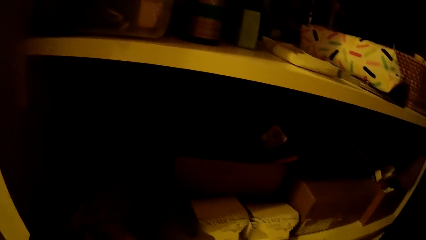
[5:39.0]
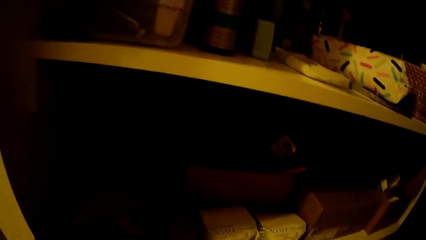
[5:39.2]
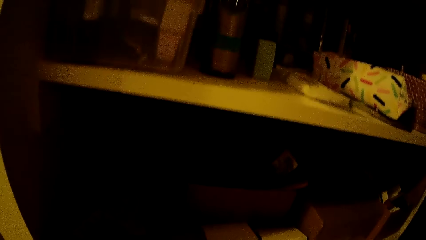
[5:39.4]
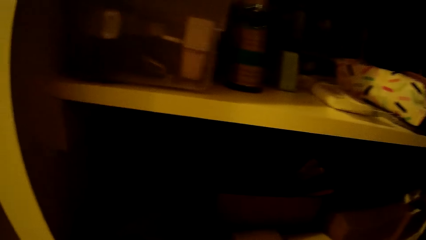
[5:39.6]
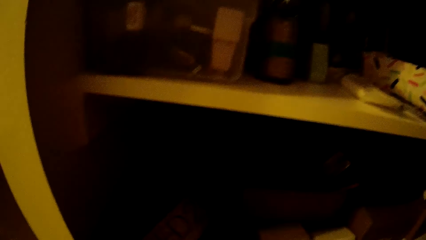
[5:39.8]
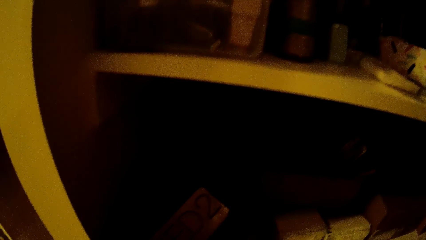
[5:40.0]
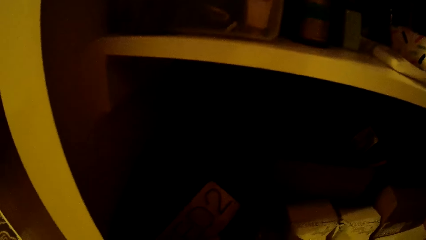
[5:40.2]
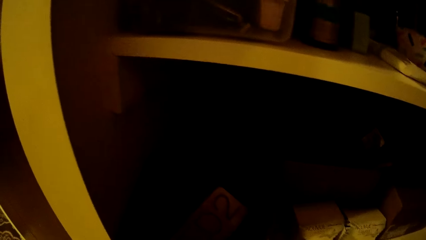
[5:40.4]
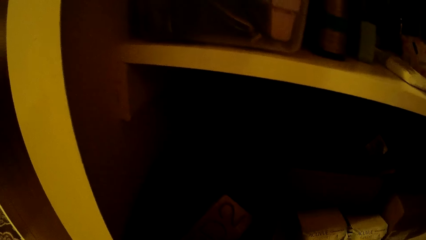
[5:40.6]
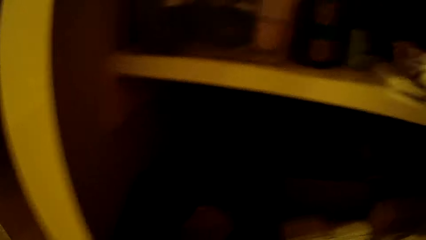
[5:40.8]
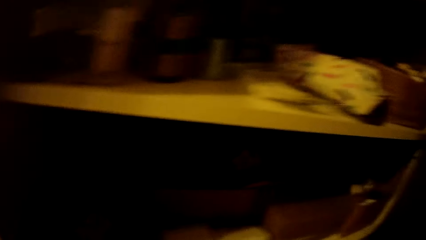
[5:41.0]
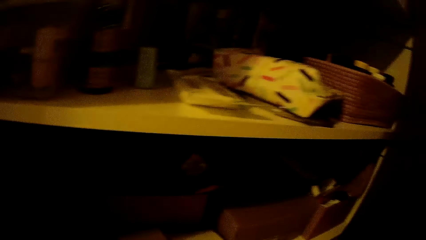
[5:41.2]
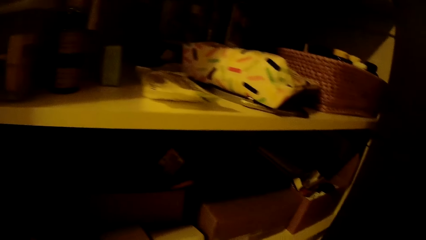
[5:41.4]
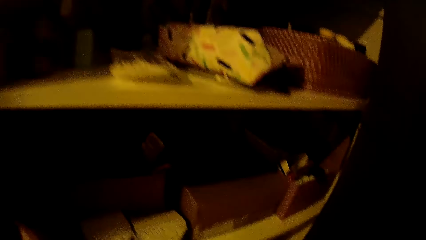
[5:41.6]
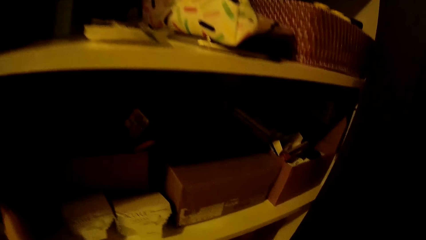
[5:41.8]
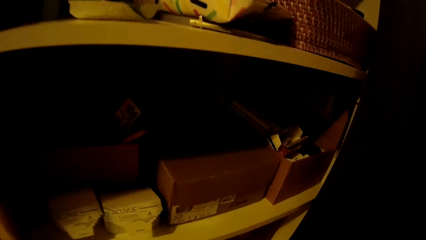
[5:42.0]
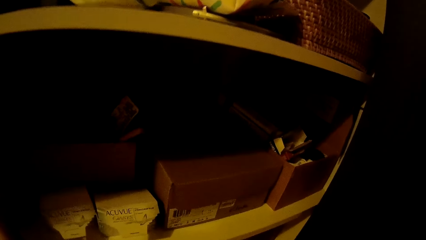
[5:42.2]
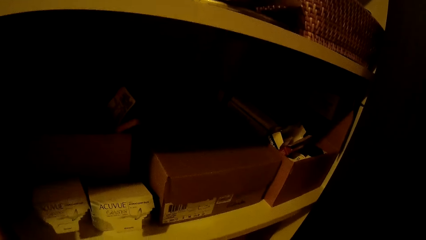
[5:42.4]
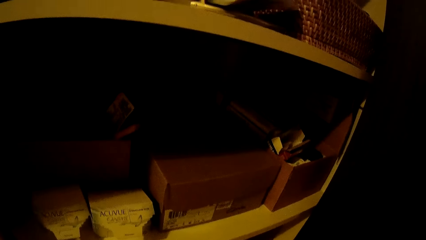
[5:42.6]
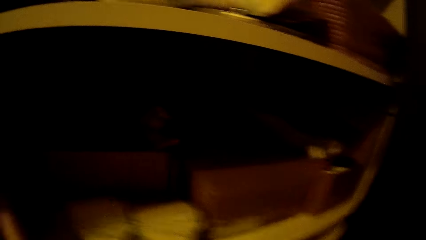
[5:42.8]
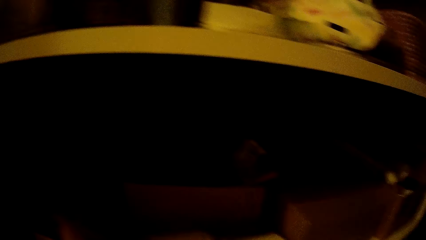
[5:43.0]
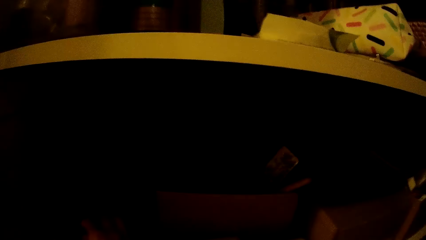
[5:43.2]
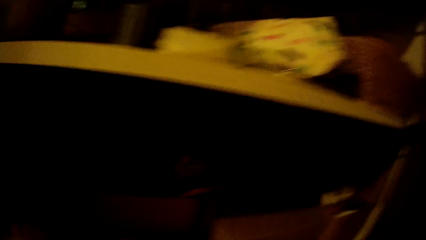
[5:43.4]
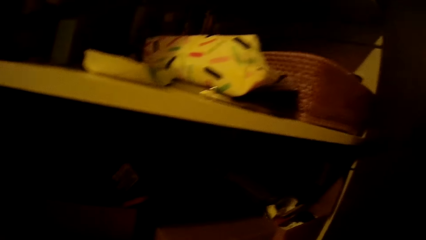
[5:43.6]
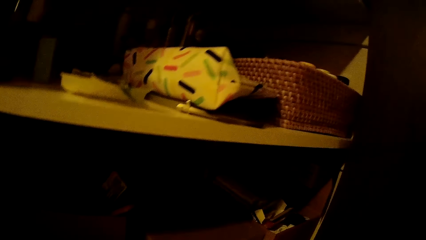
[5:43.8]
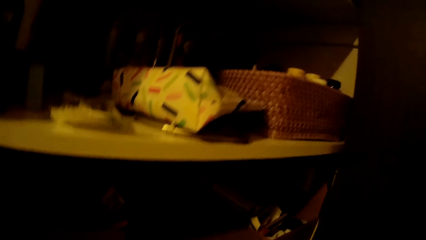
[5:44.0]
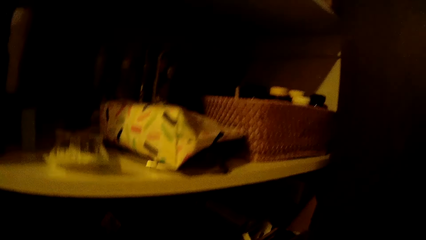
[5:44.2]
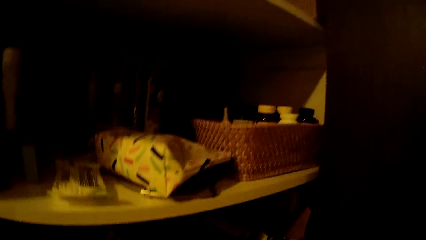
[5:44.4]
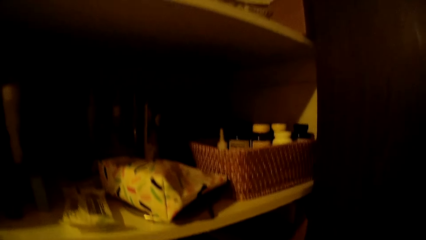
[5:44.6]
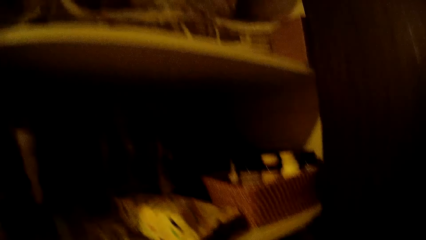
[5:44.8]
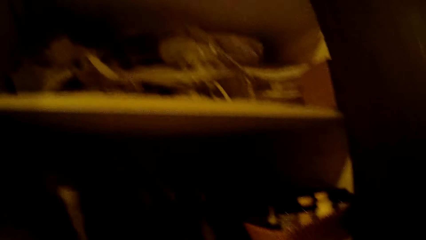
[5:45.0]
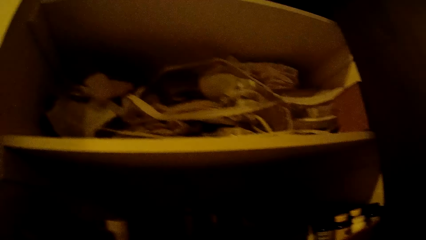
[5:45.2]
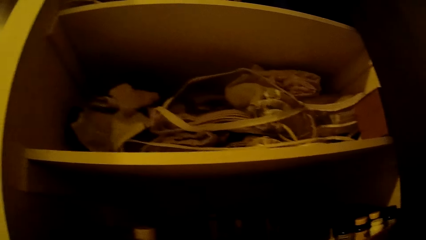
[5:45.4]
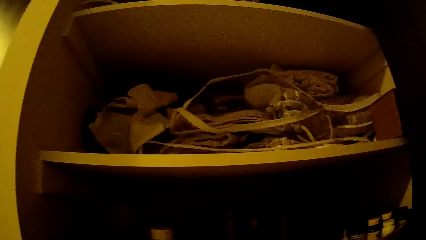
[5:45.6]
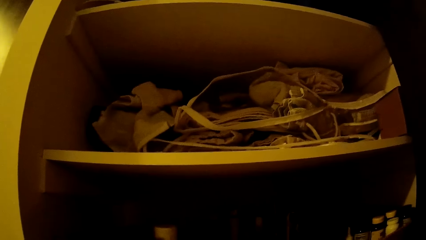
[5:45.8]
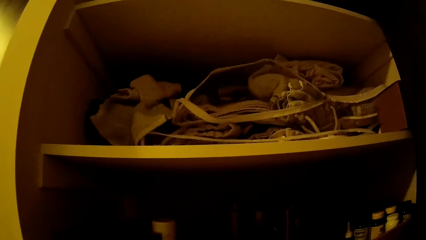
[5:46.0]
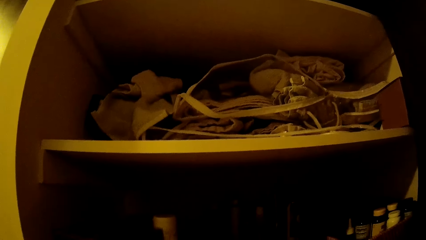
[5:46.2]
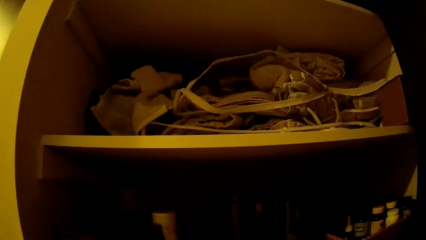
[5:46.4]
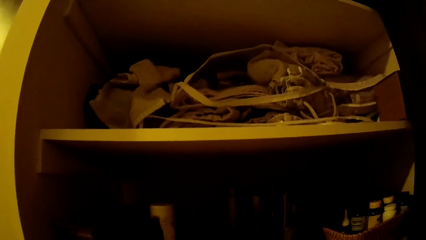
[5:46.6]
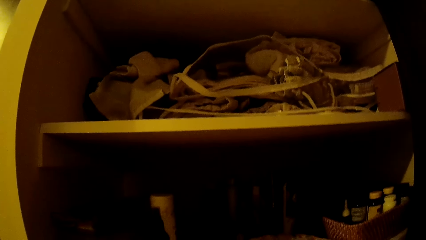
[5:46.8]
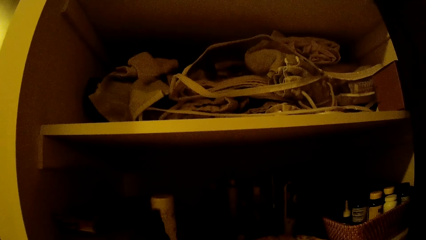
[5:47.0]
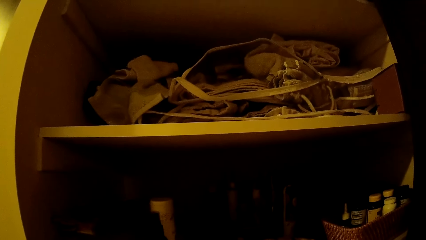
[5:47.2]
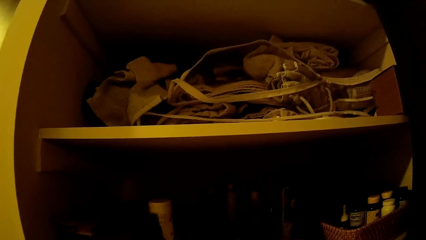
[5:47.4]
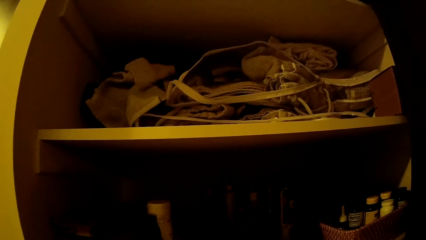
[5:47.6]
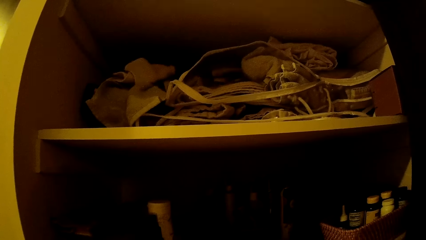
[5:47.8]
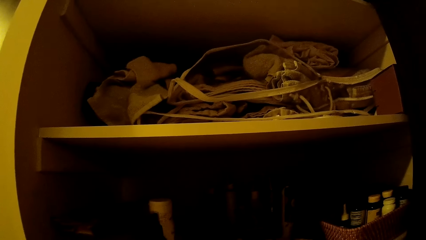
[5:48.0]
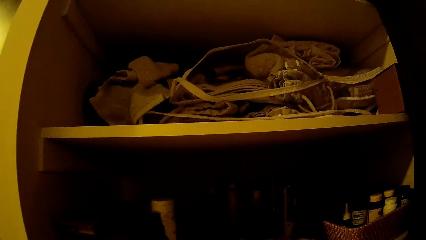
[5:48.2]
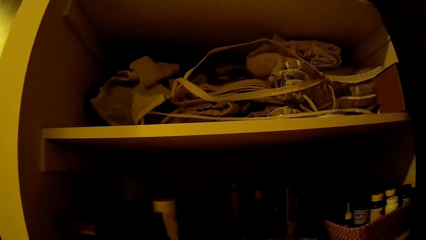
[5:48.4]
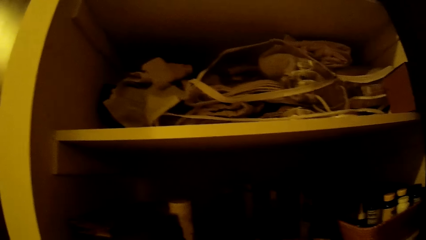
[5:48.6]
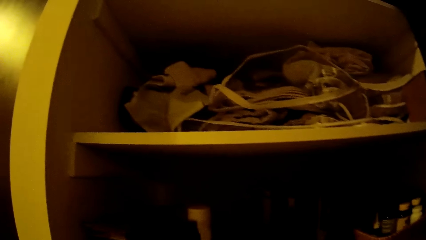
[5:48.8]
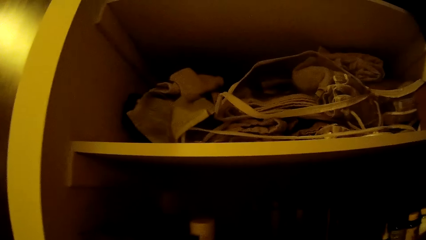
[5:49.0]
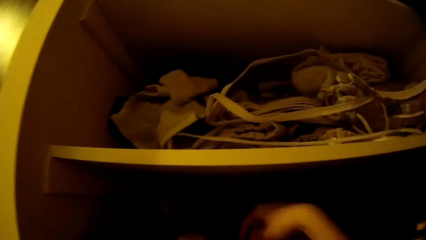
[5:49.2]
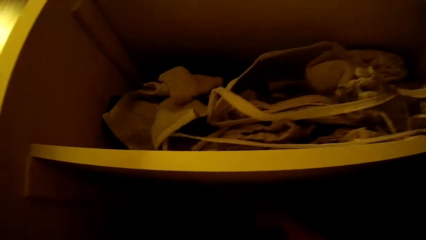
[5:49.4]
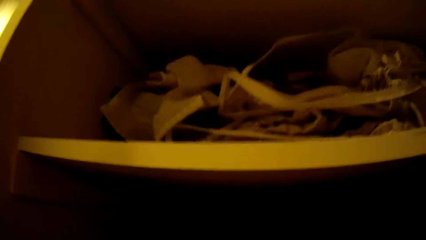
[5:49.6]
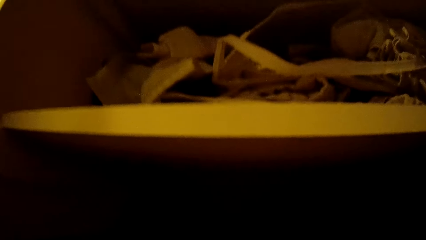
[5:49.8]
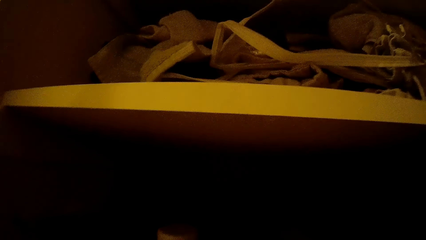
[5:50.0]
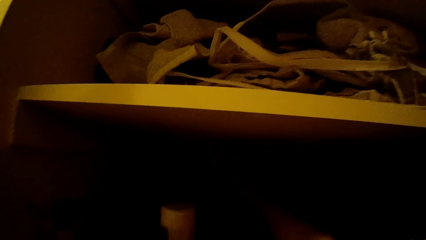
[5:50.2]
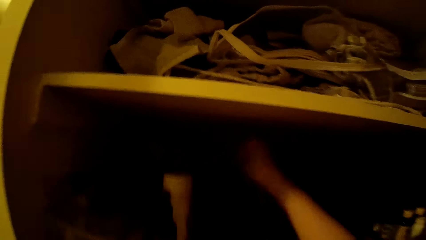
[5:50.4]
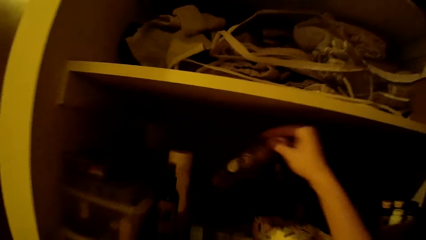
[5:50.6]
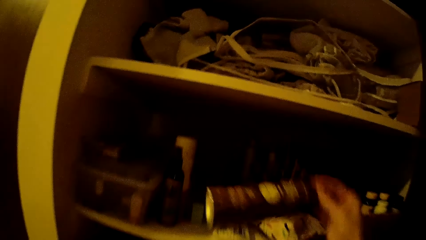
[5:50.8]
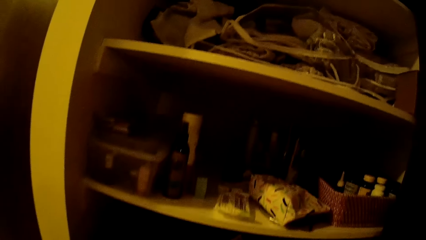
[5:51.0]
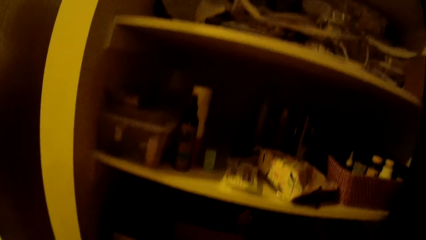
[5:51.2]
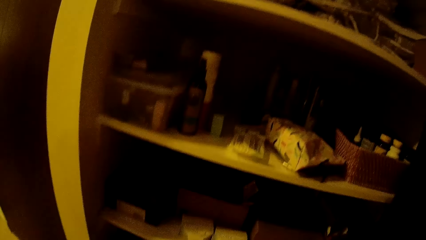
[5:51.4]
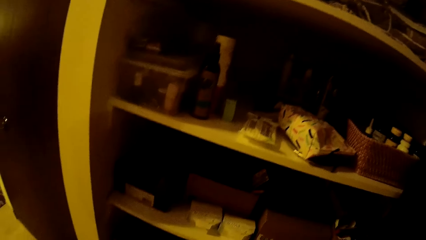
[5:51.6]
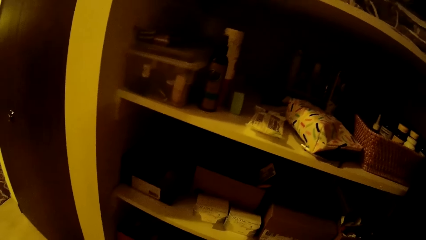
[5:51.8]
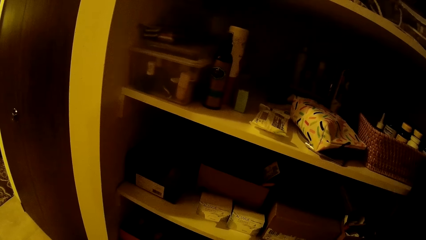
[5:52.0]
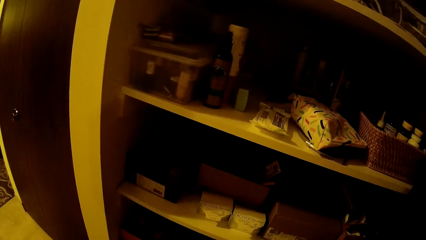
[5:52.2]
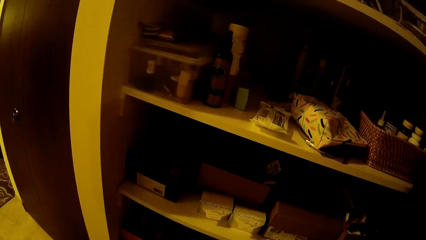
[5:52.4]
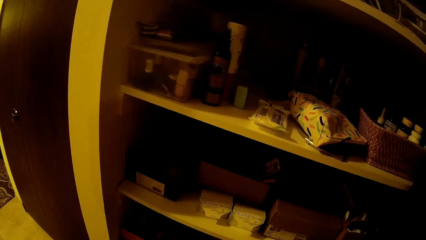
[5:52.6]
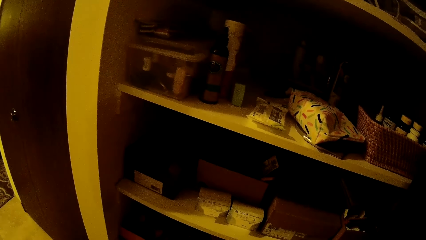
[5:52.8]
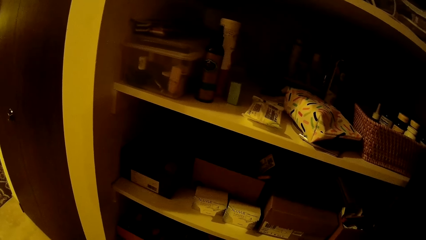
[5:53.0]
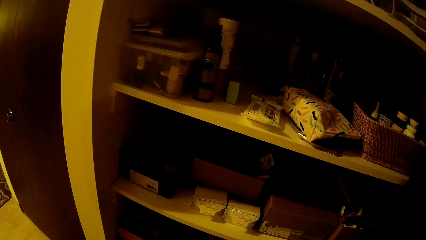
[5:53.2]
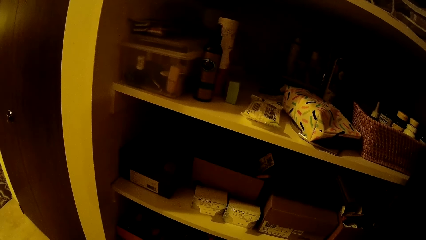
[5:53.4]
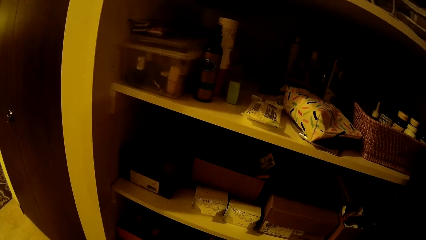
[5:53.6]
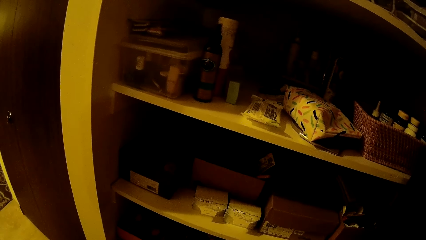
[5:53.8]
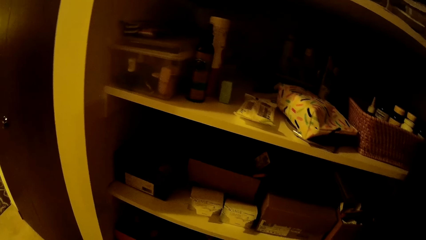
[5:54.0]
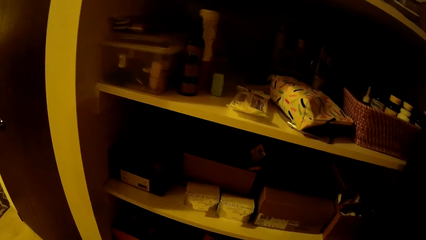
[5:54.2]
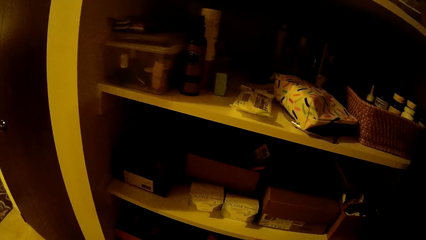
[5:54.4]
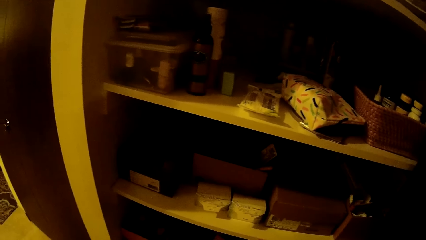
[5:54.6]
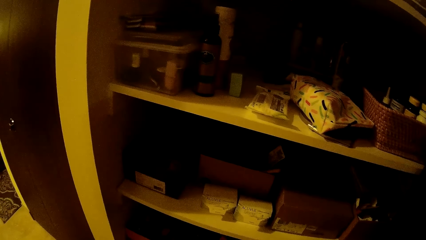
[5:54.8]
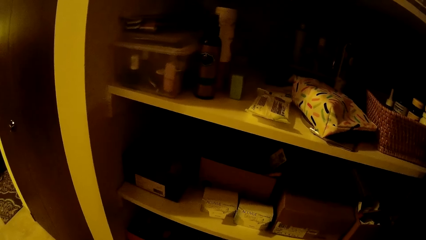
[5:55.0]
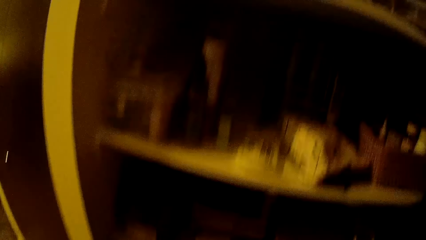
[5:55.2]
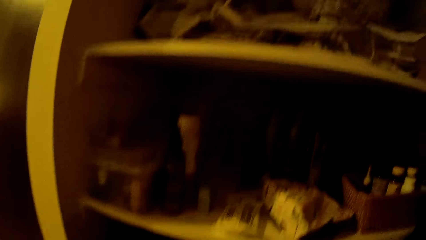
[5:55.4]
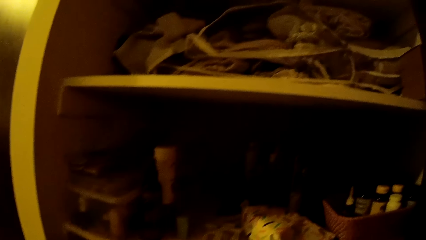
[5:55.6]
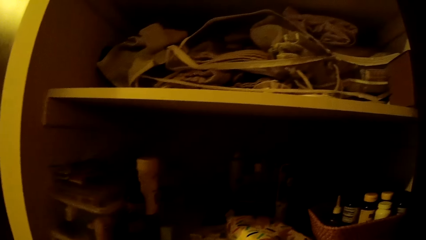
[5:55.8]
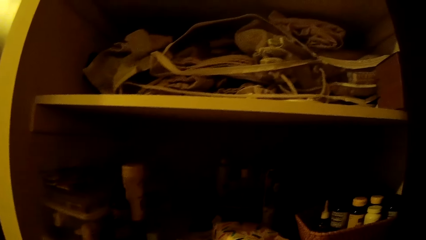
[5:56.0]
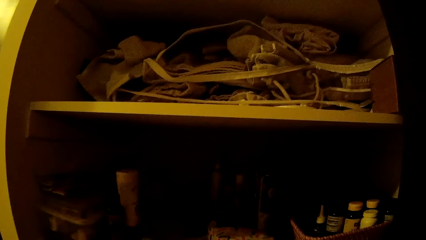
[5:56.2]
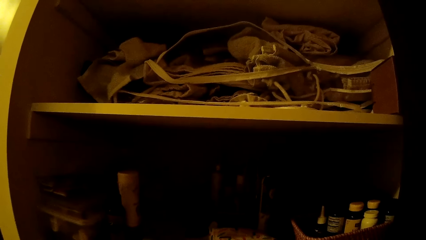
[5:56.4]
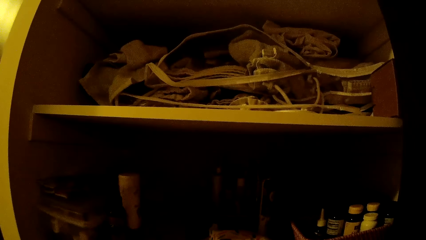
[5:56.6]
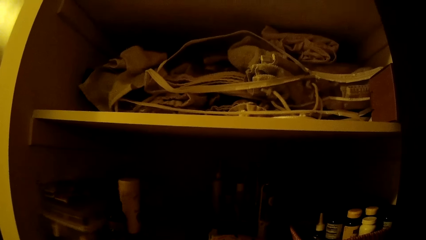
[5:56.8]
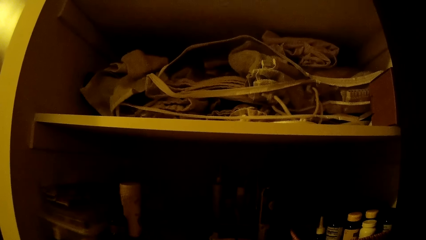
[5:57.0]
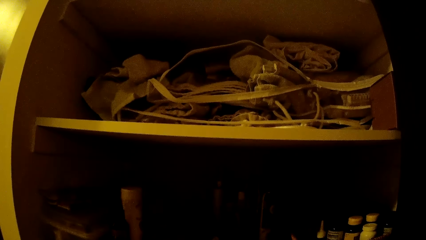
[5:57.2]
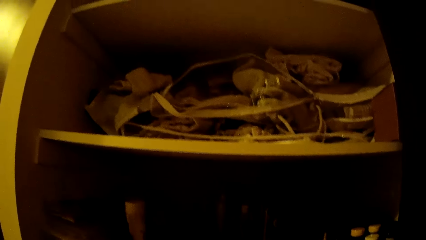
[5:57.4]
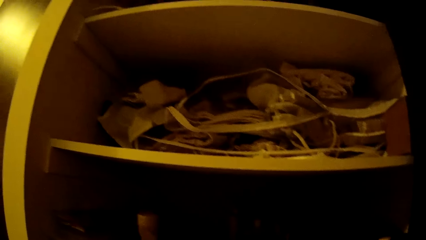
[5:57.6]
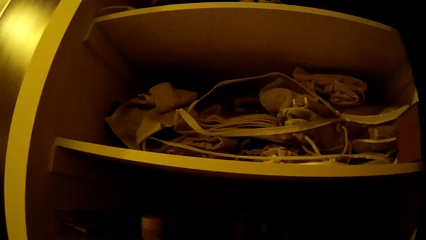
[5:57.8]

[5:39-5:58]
The camera wearer holds something on the shelf. She looks around the shelf. She picks a spray bottle from the shelf with her right hand. She looks around the shelf.
